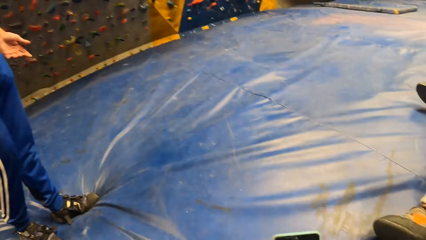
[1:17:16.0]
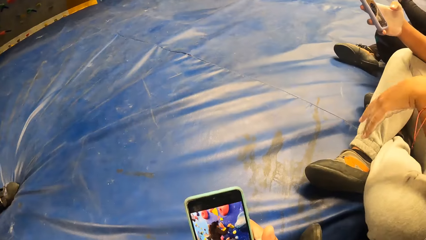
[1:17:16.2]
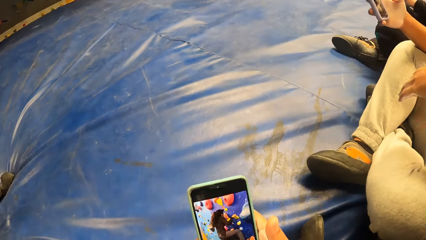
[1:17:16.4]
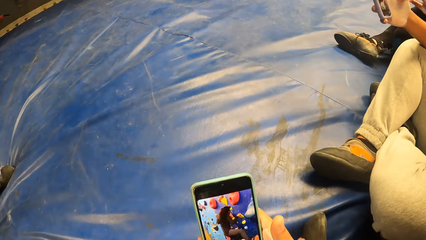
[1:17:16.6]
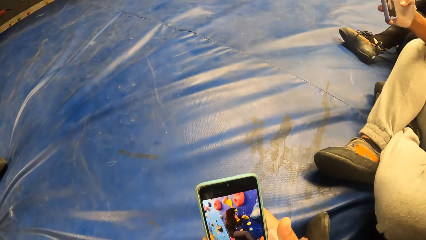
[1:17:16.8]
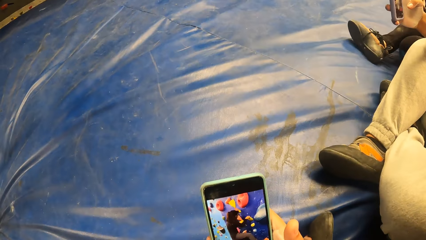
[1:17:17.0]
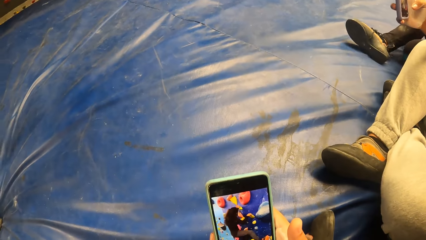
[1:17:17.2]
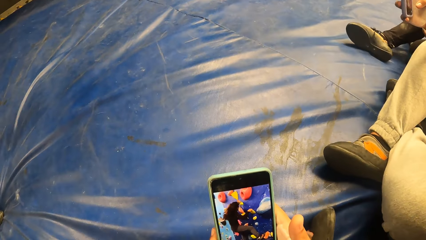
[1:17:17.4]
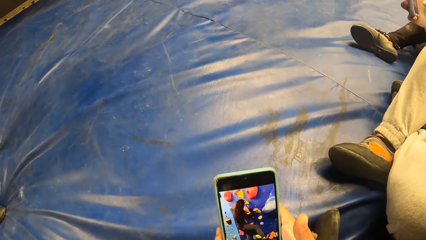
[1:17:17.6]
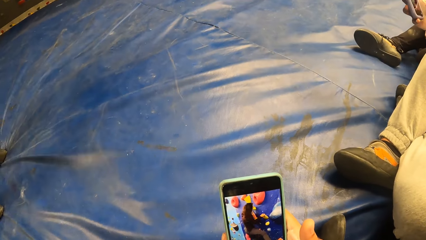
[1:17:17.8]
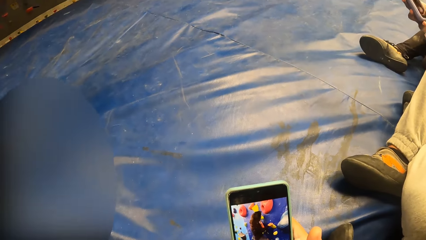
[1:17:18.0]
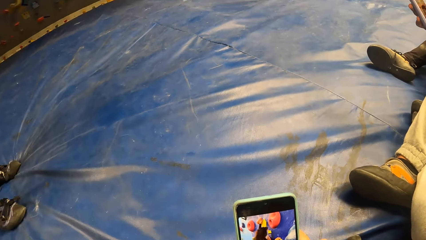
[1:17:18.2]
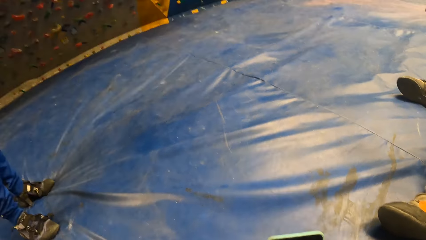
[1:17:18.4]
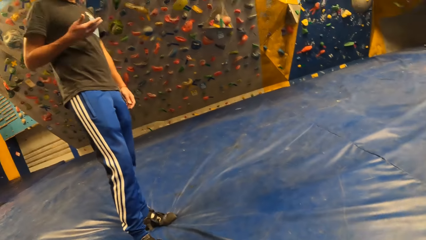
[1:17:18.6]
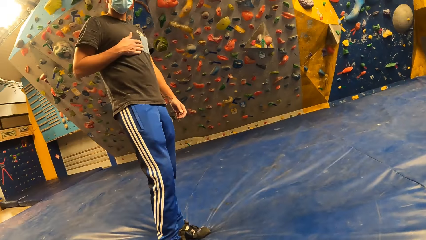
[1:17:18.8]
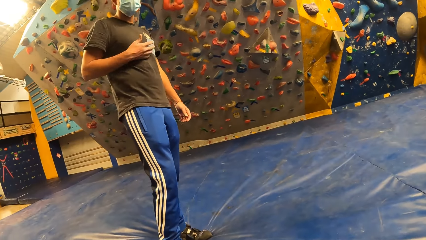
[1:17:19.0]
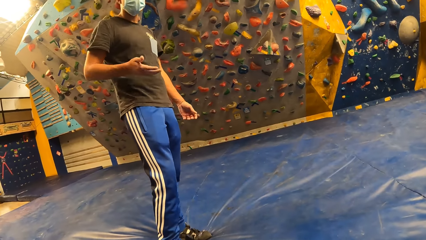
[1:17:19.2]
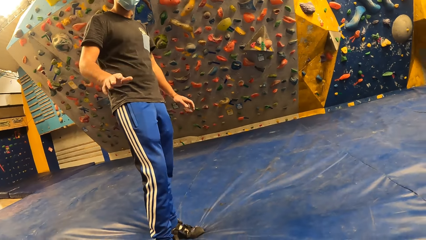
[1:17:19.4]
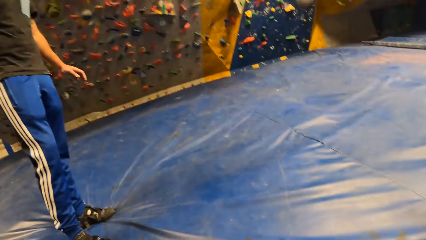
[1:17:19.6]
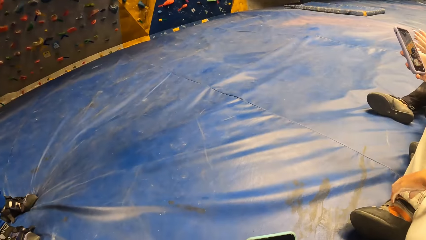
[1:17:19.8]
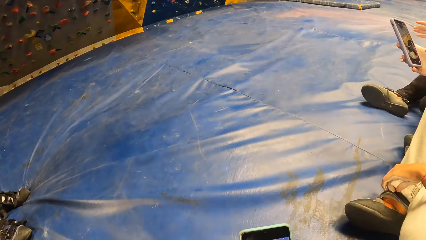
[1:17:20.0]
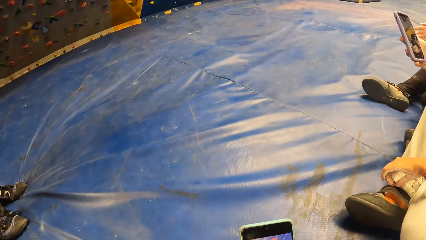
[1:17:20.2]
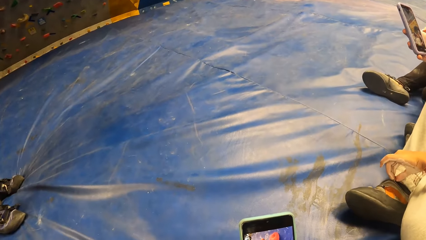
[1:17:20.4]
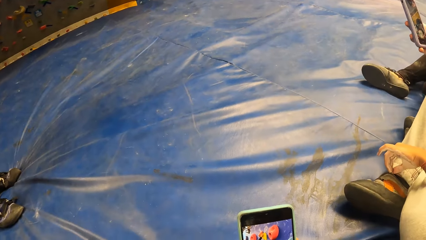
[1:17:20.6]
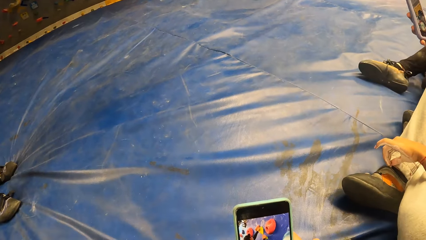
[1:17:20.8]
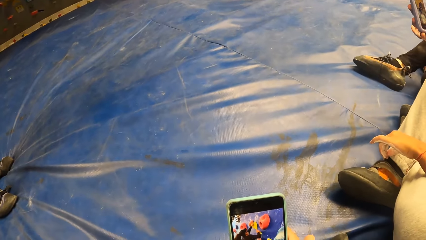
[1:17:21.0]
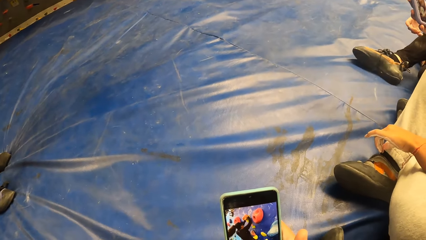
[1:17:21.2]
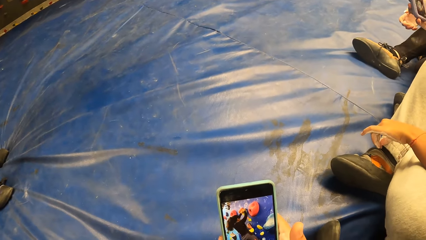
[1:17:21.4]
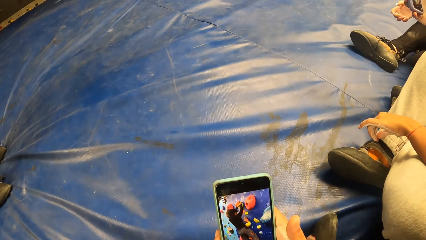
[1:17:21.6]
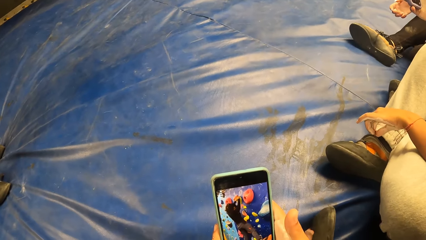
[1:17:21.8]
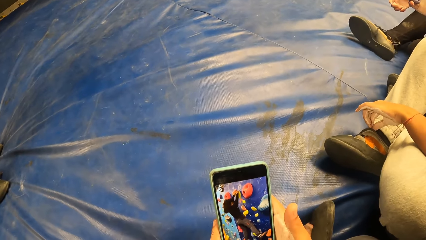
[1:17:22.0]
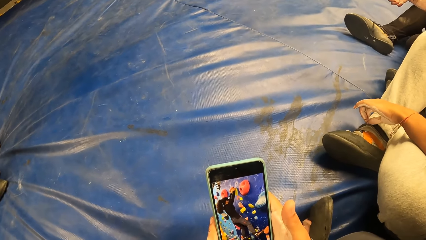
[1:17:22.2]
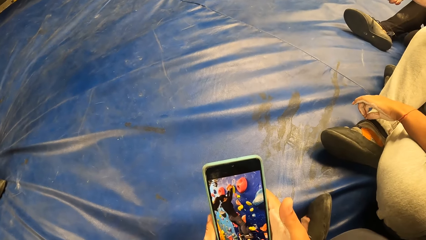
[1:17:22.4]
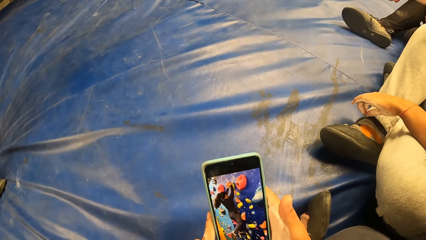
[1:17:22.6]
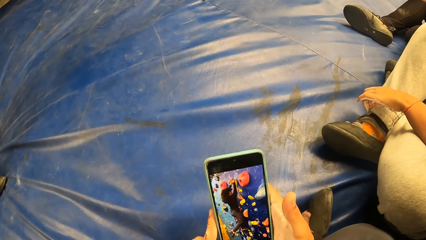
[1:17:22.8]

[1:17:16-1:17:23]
The camera wearer checks the phone.

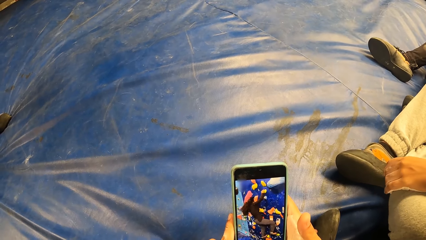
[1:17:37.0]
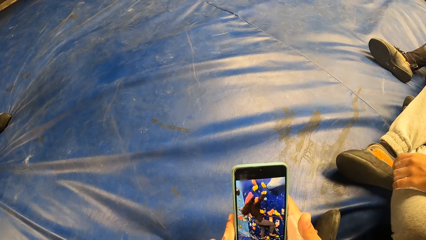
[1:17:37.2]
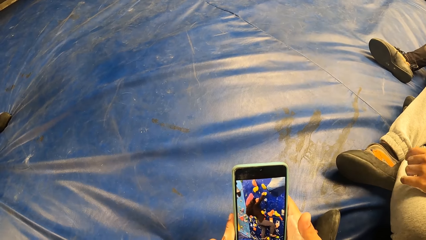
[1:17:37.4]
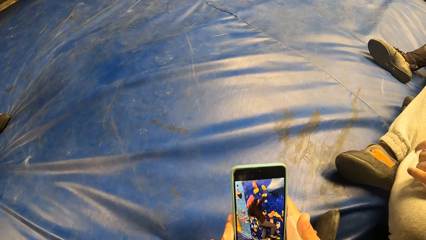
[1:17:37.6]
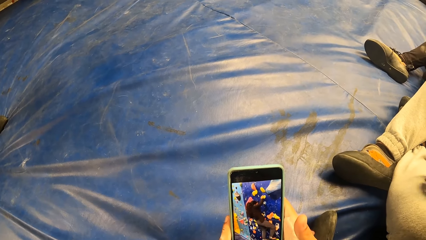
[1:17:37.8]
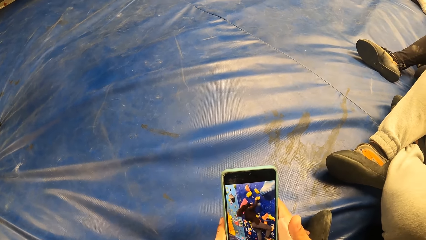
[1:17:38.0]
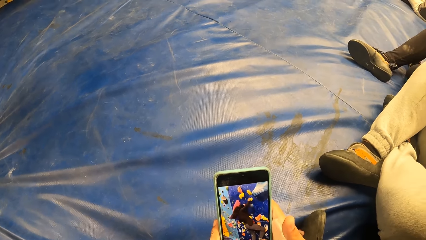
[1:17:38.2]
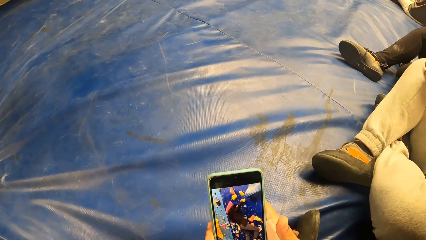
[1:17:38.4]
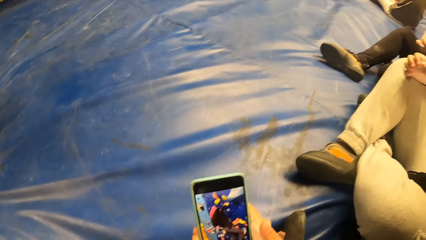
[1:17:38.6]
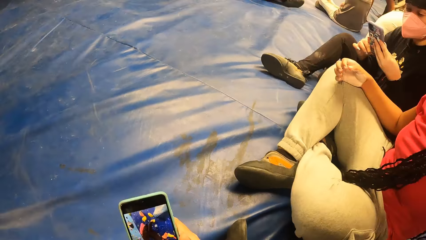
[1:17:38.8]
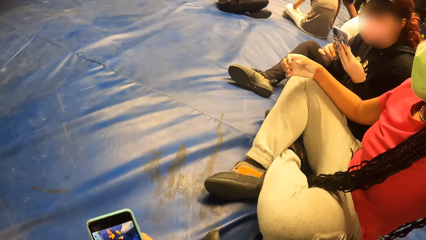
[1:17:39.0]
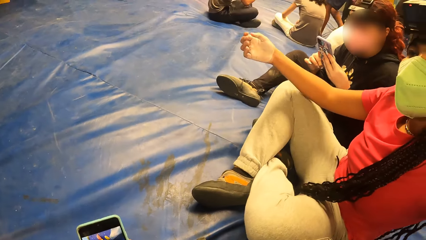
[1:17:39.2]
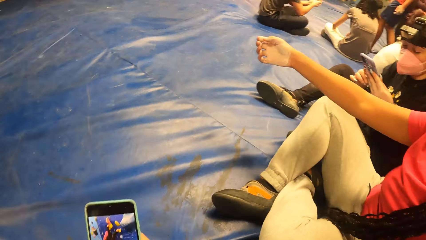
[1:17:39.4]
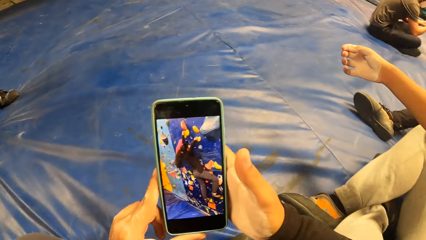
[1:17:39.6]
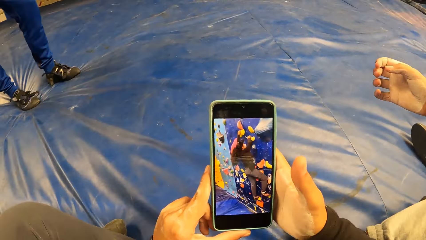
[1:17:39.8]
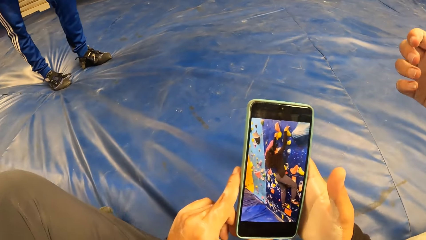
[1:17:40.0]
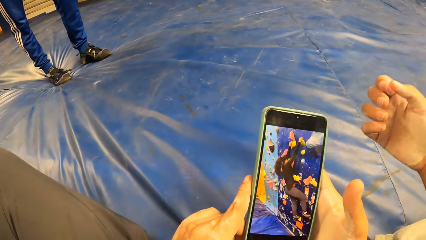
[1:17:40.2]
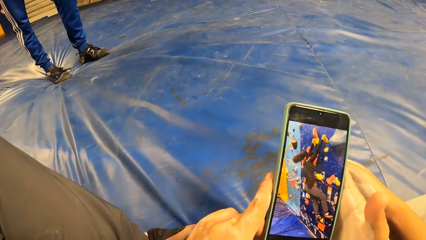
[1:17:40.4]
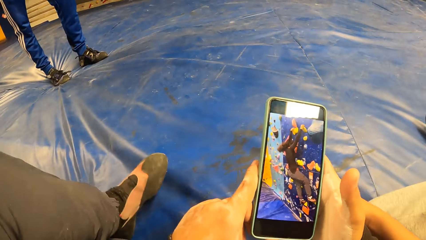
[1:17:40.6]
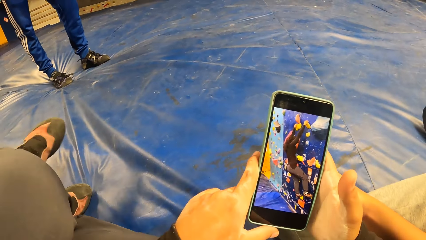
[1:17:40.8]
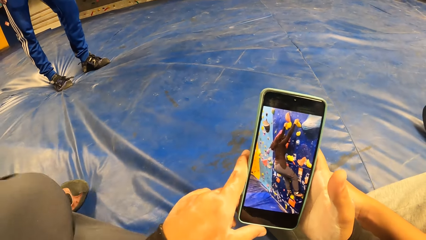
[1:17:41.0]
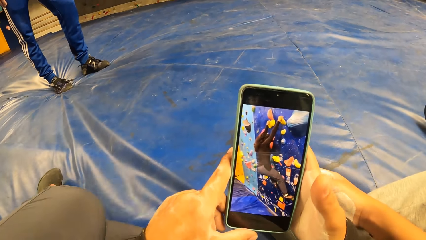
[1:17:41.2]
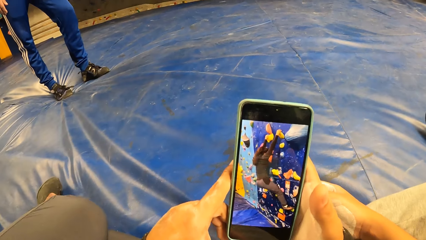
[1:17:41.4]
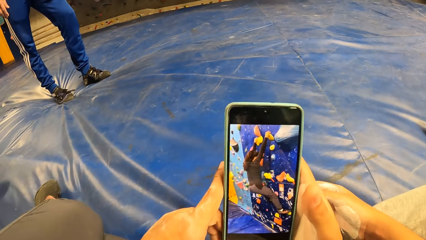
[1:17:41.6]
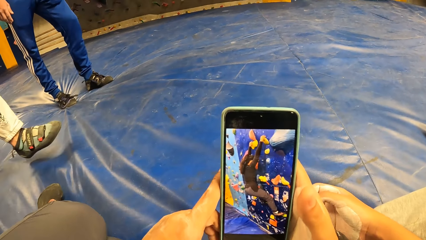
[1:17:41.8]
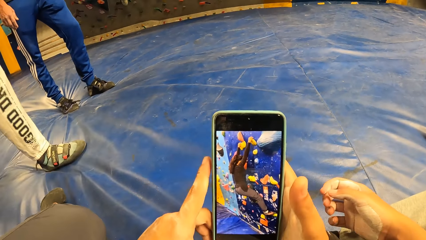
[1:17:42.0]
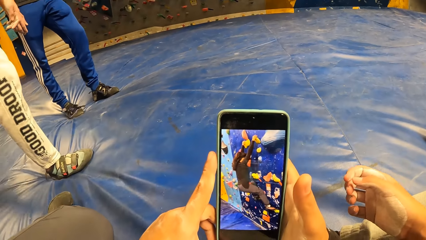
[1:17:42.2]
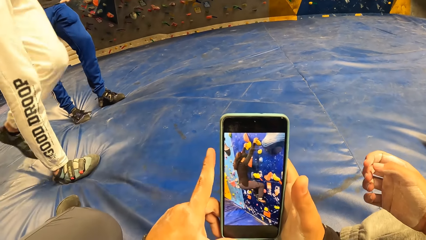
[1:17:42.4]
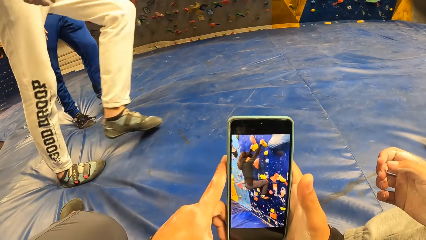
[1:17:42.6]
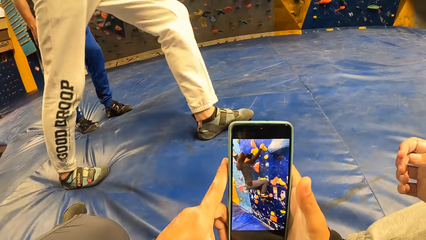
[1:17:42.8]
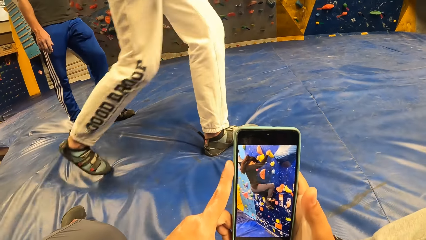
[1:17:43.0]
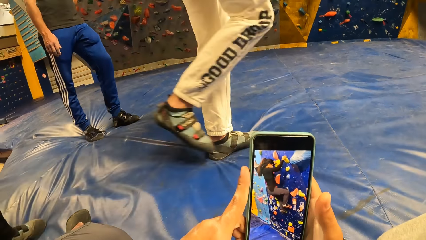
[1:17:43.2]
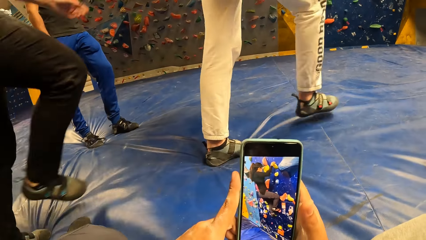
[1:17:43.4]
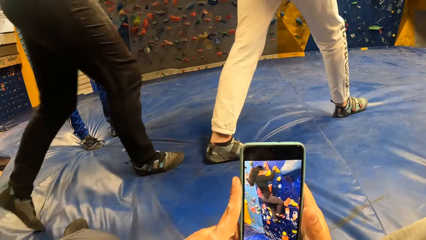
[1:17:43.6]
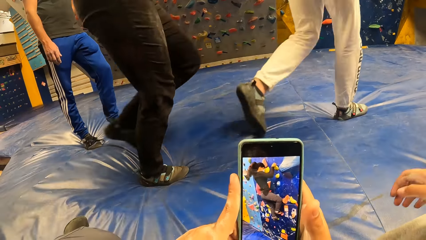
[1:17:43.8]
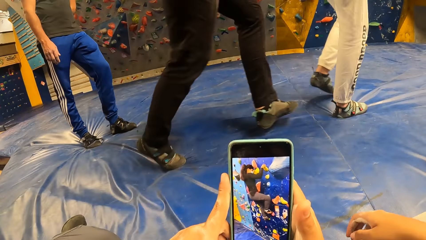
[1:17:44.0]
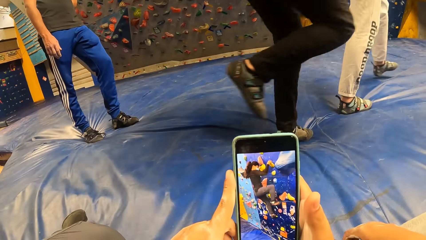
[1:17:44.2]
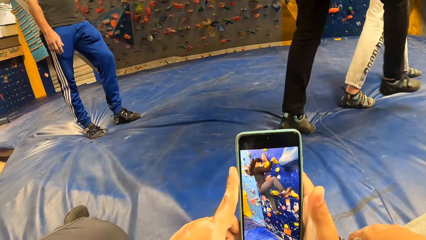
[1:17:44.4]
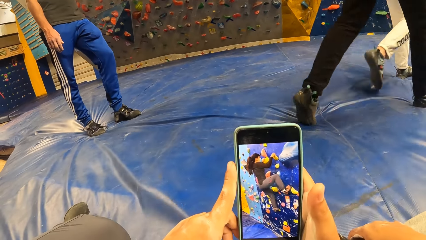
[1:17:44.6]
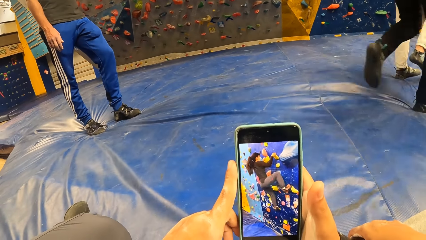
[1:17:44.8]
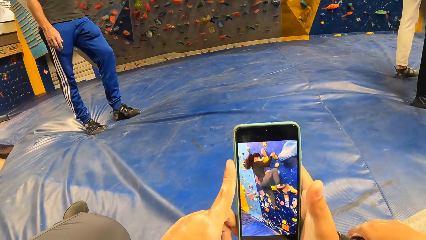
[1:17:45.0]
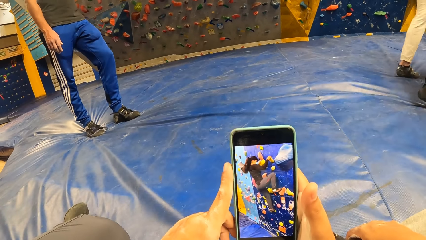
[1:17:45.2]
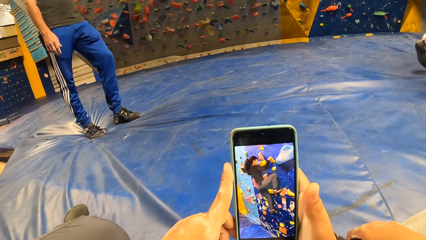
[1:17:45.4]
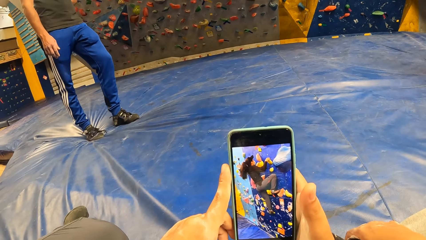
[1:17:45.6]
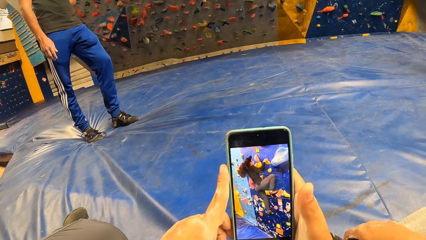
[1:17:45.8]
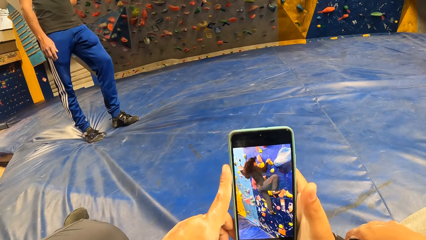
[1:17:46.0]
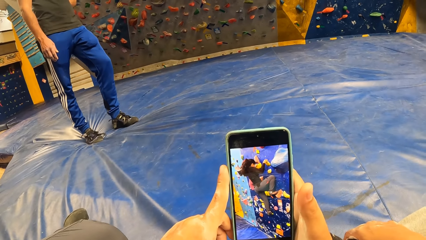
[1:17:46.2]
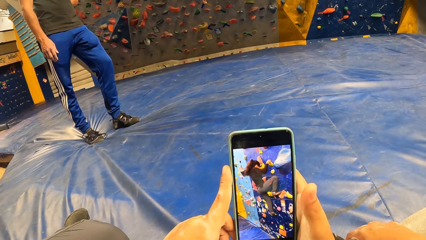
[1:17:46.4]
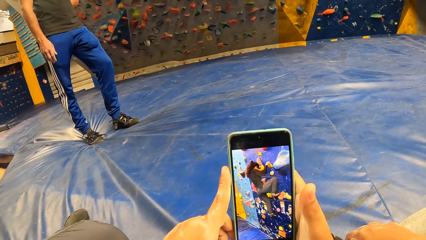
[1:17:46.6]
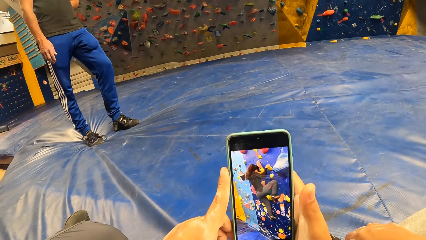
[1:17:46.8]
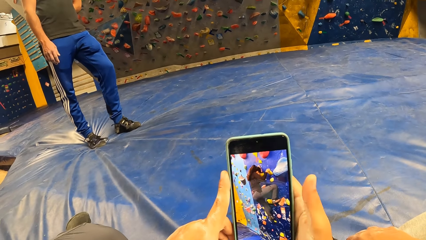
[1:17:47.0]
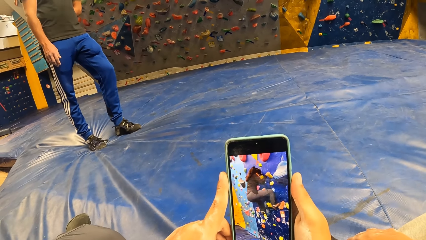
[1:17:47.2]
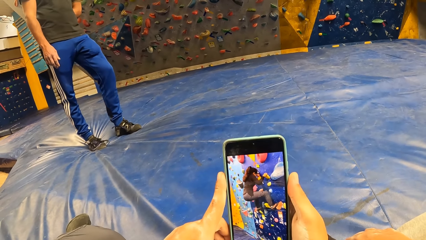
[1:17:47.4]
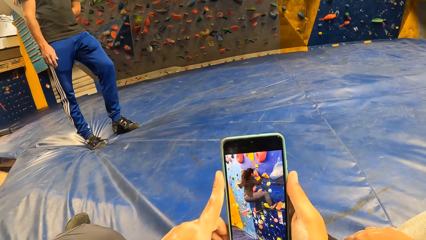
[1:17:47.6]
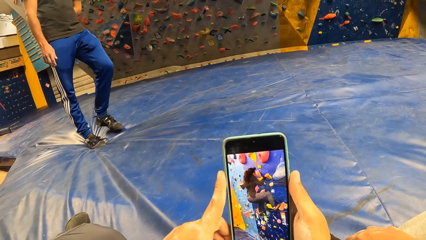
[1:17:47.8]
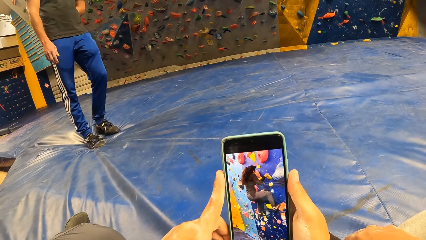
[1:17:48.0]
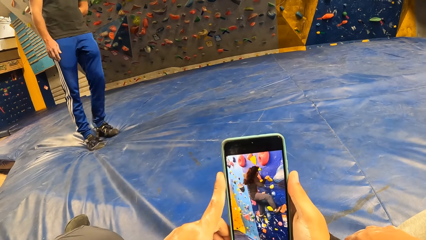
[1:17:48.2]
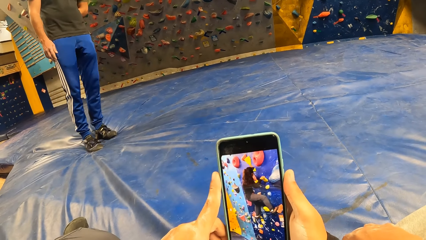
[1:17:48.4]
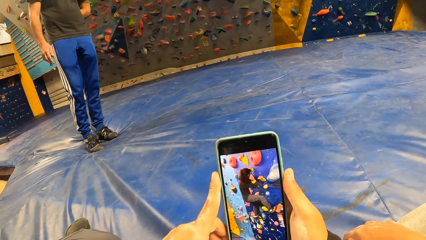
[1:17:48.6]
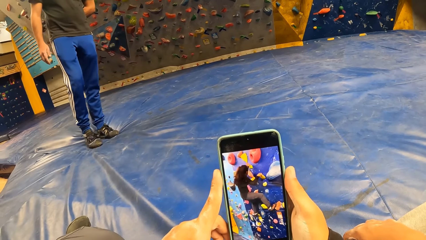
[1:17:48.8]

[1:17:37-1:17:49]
The camera wearer shows the video on the phone screen to a woman.
